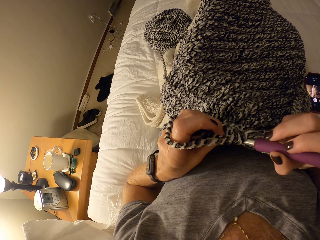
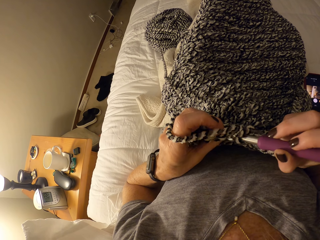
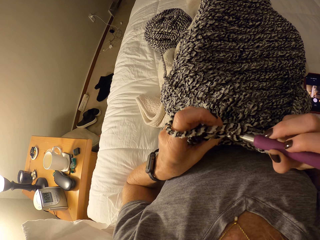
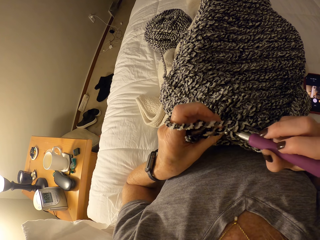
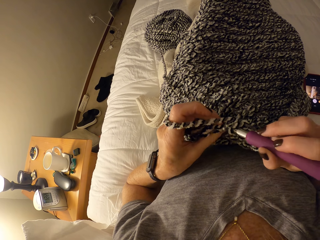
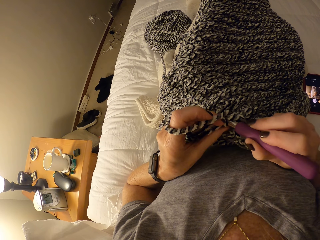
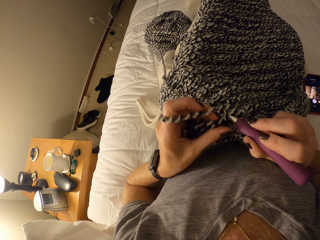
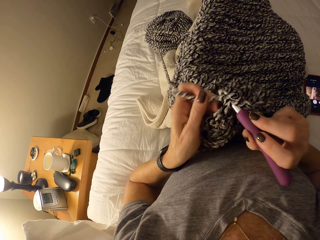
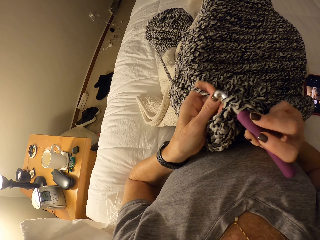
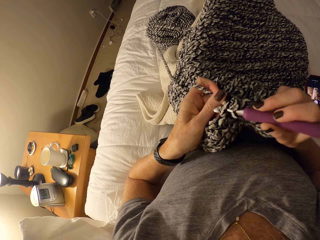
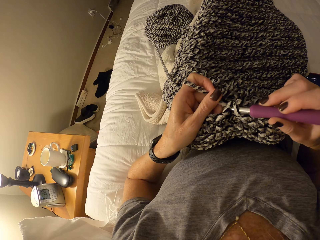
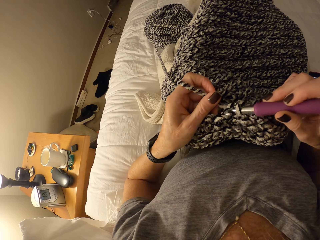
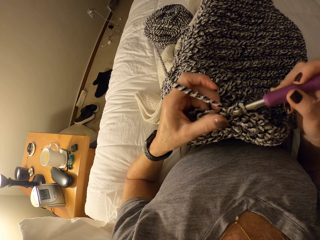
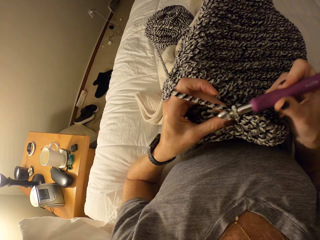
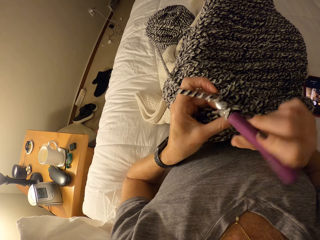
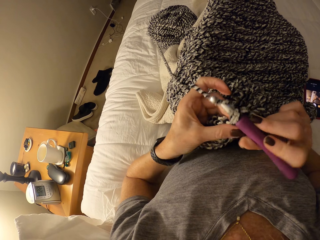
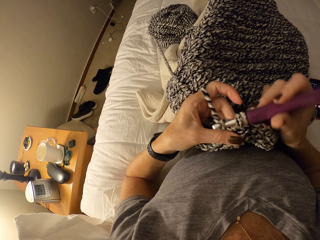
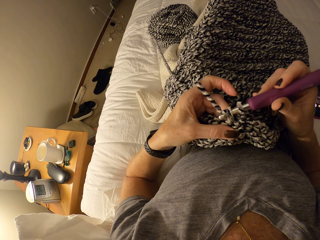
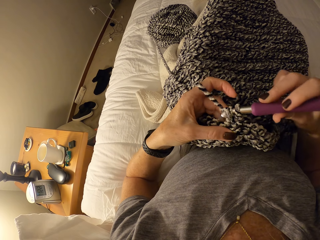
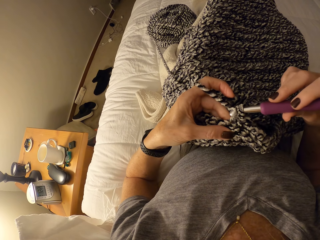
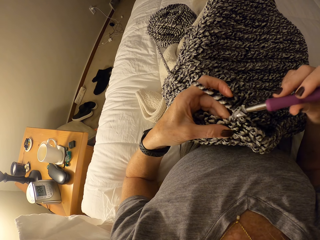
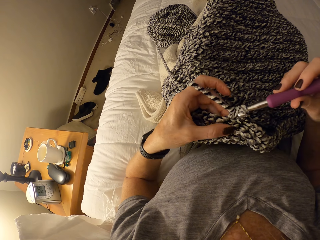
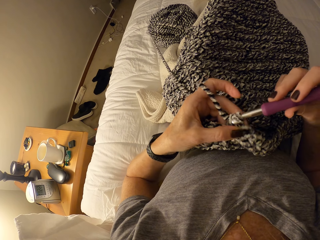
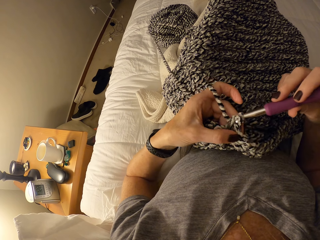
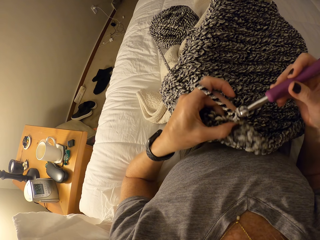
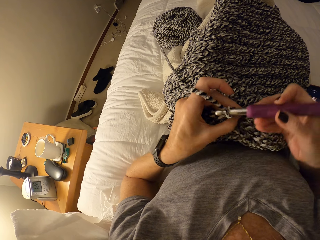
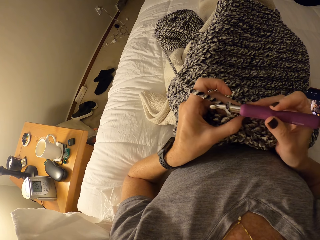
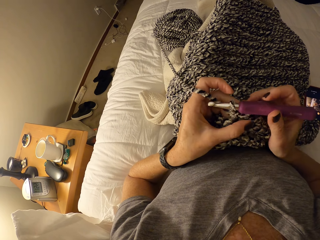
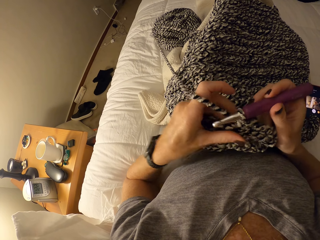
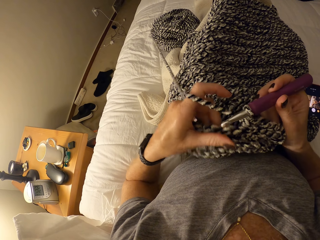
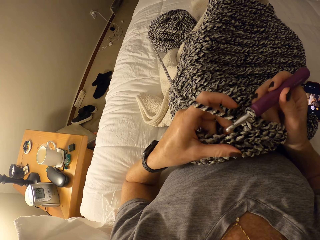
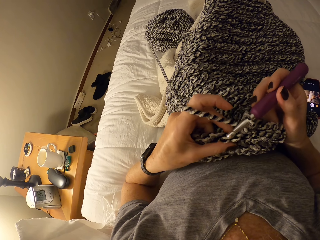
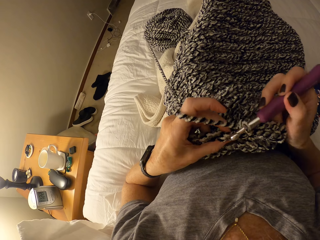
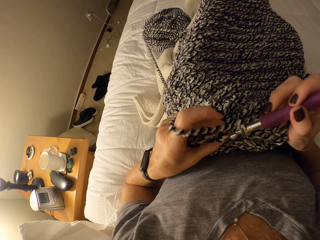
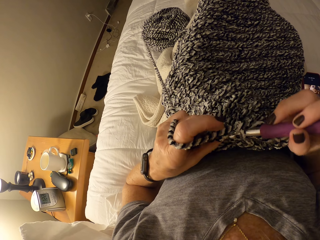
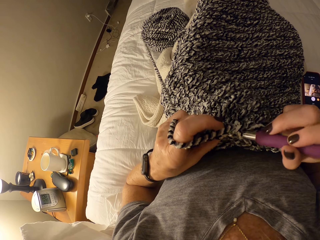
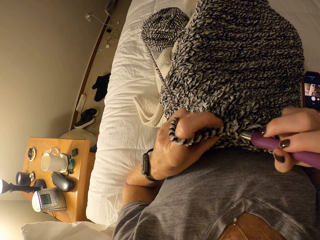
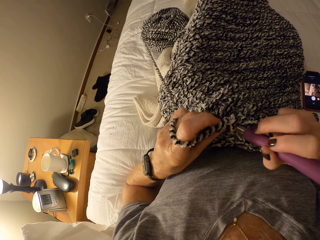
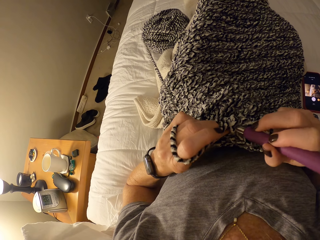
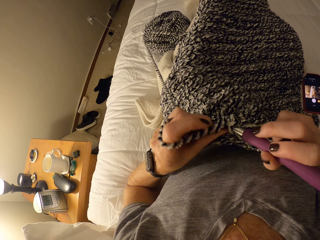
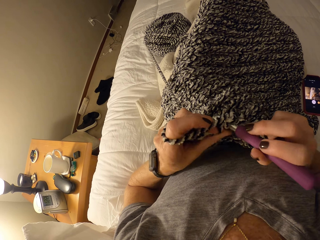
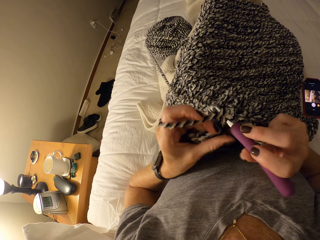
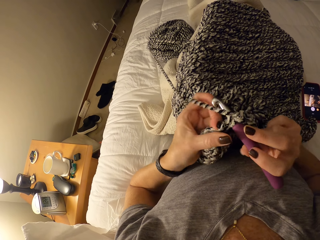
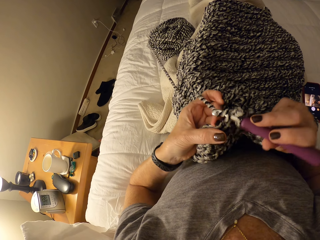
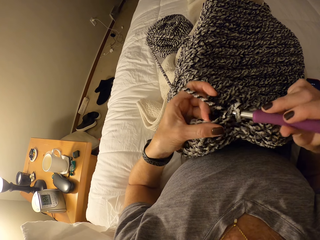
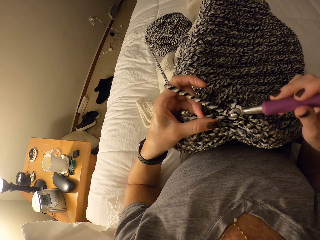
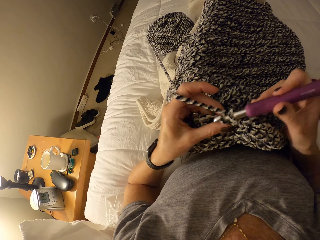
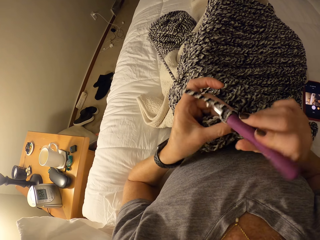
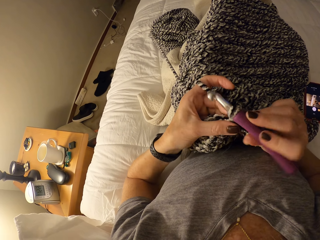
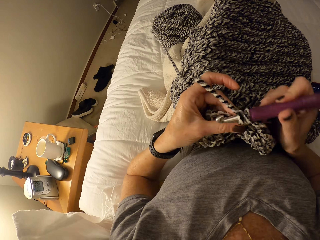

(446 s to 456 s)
The camera wearer crochets using the crochet hook. They align the yarn with the left hand.

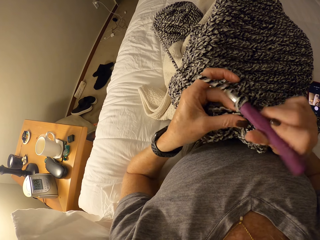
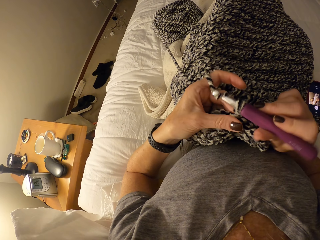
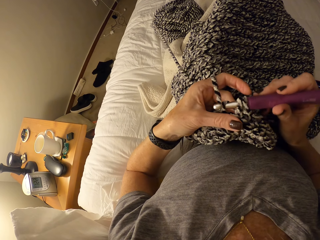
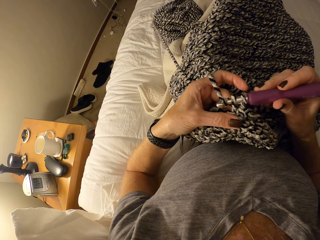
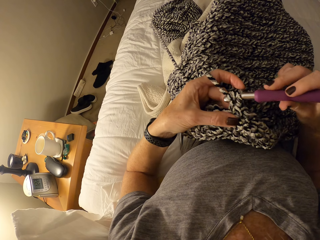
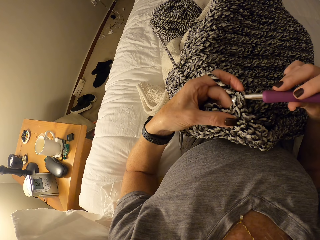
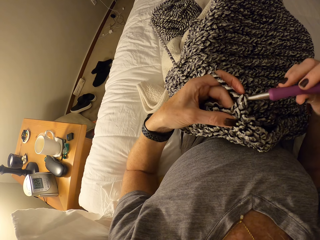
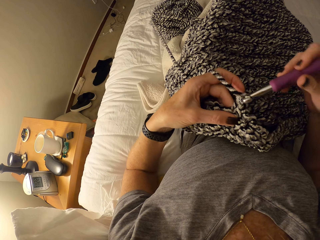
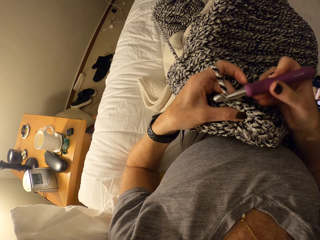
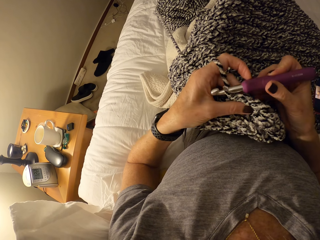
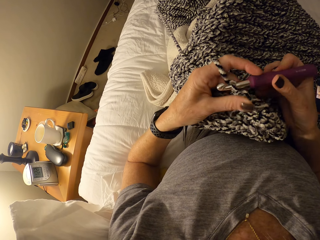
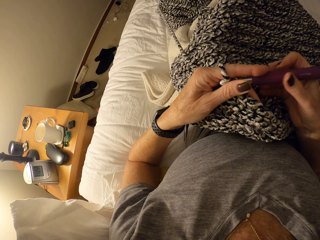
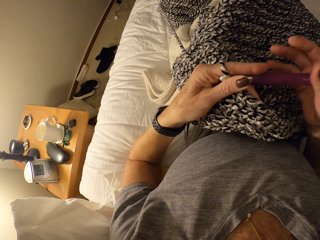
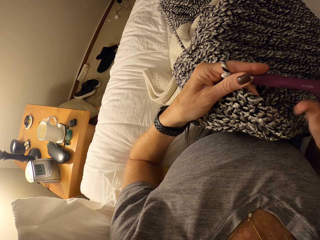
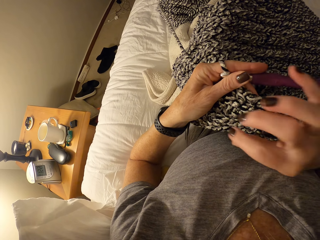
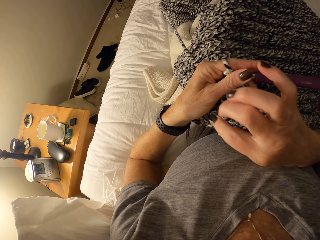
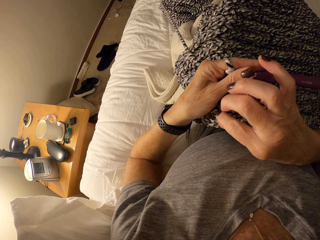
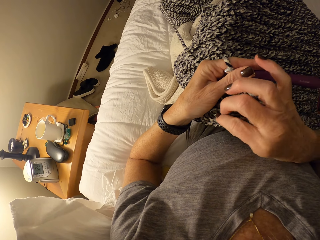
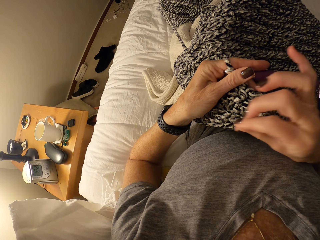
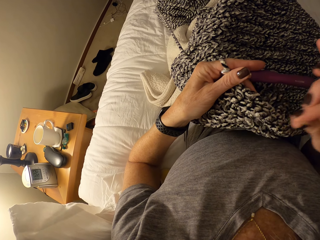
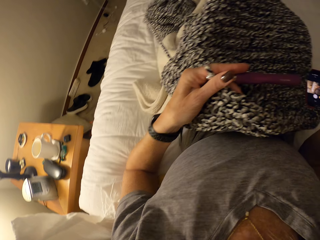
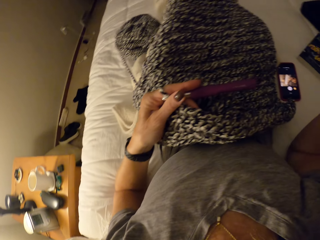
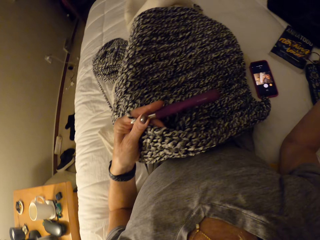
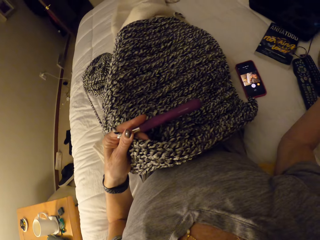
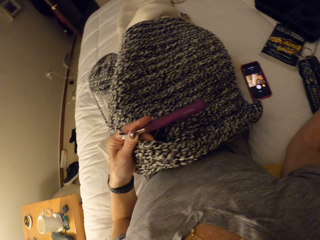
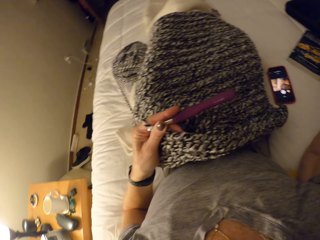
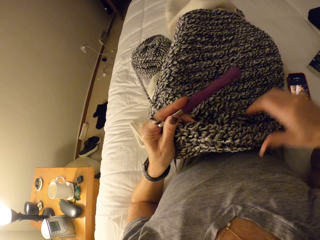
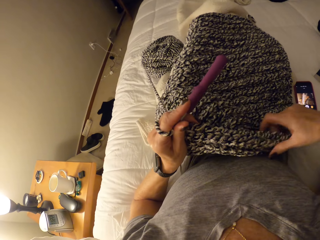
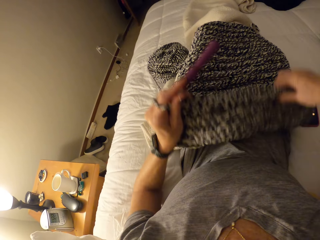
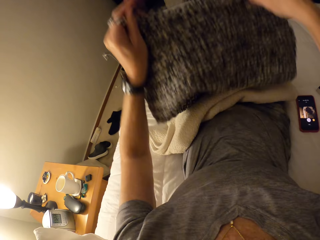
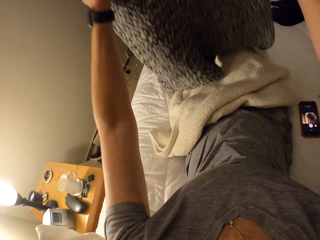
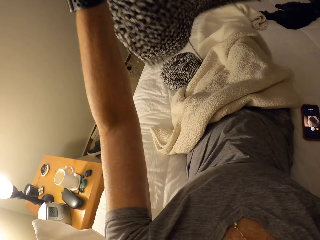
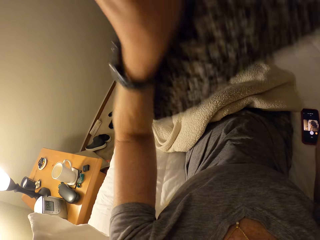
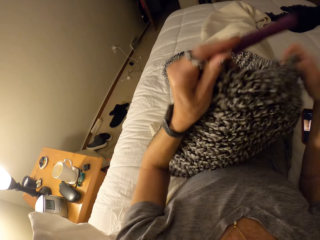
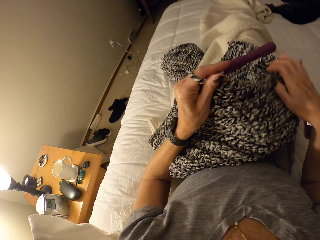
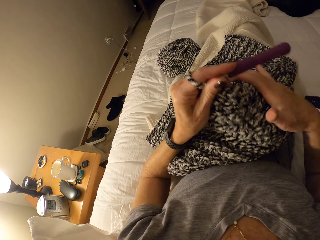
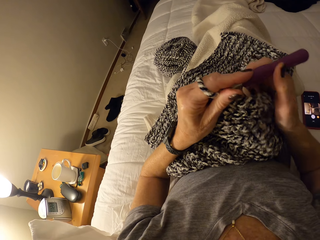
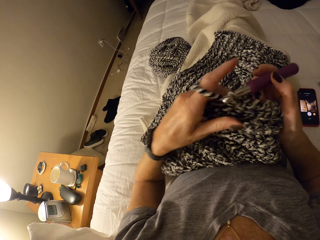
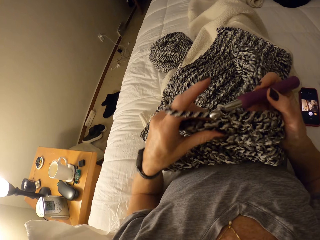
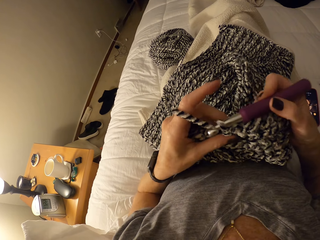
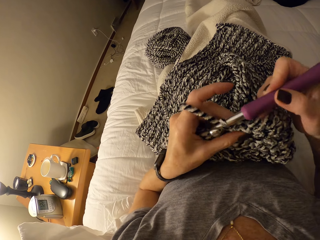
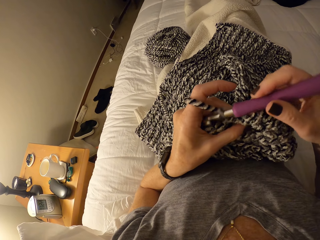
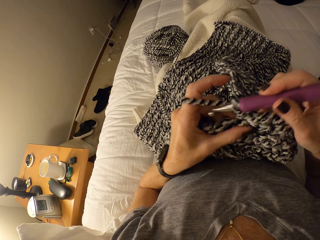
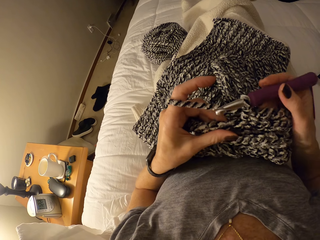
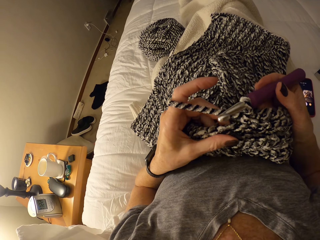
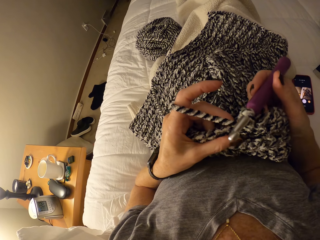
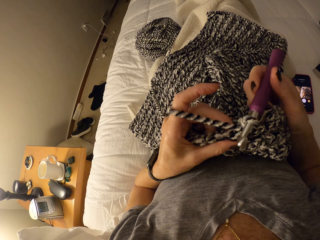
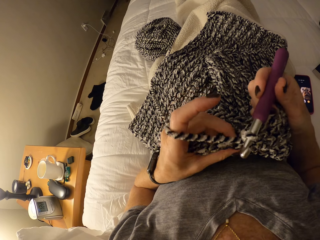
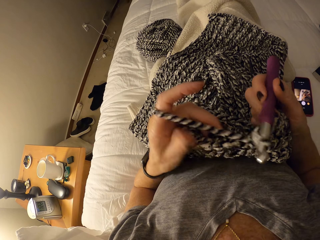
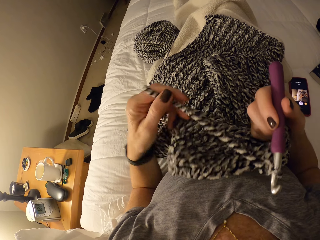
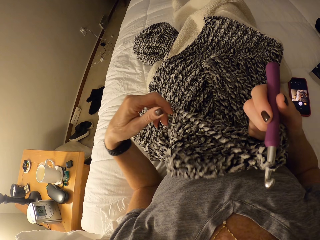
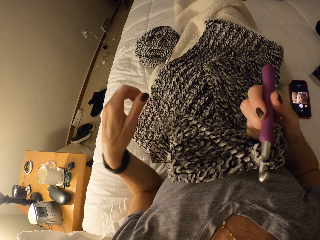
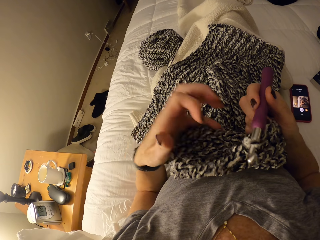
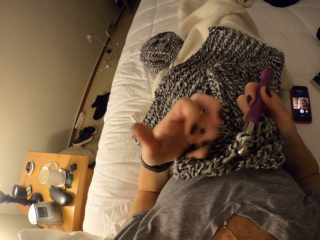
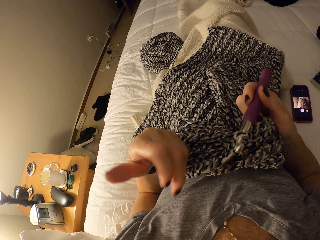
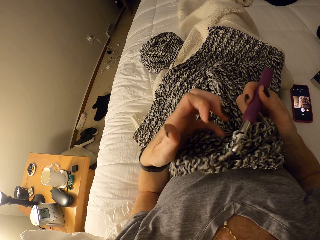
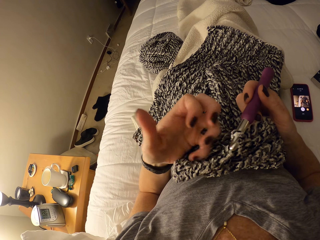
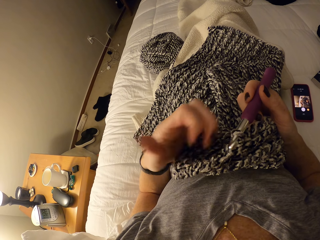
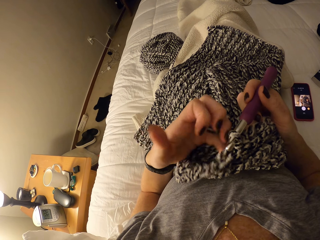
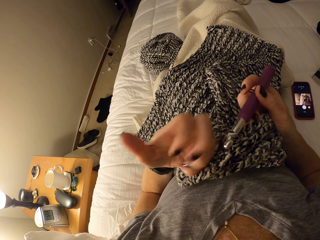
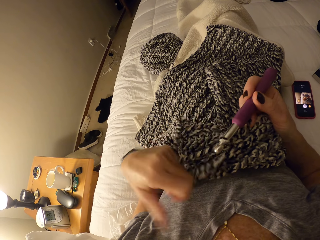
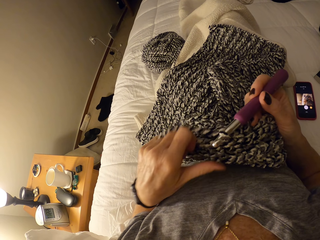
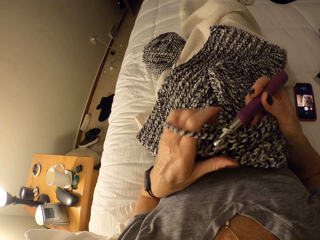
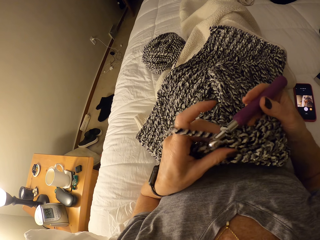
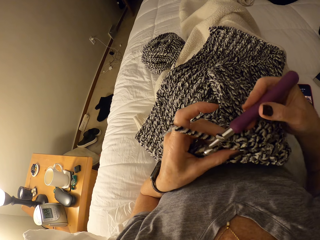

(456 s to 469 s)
The camera wearer passes the crochet hook in her right hand to her left hand. She stops to crochet. She removes a wool strand from the crochet with her right hand. She puts it aside. She adjusts the crochet on her lap with her two hands. She passes the crochet hook in her left hand to her right hand and adjusts the crochet with her two hands. She positions the crochet hook. She releases the yarn. She loops the yarn around the left hand.
